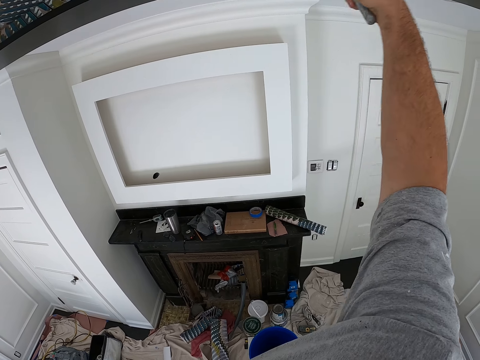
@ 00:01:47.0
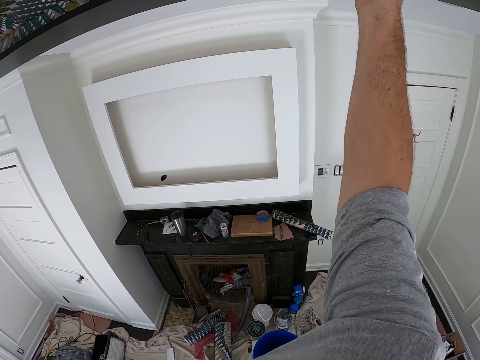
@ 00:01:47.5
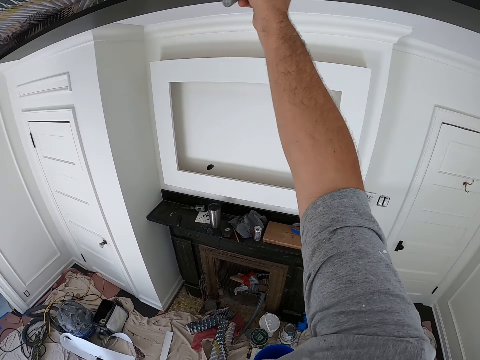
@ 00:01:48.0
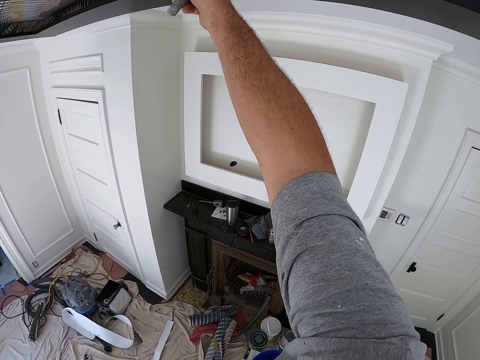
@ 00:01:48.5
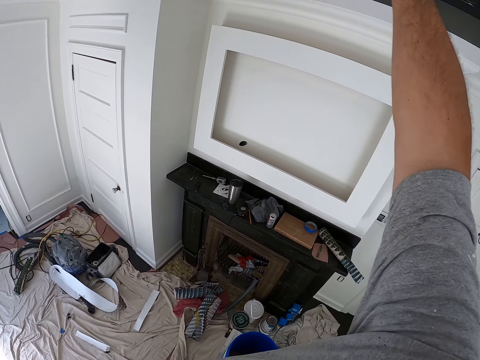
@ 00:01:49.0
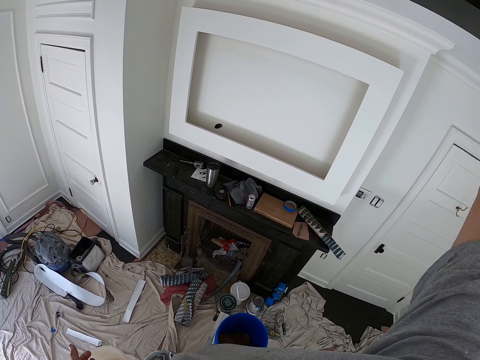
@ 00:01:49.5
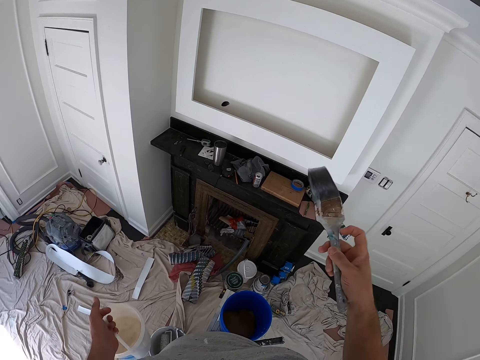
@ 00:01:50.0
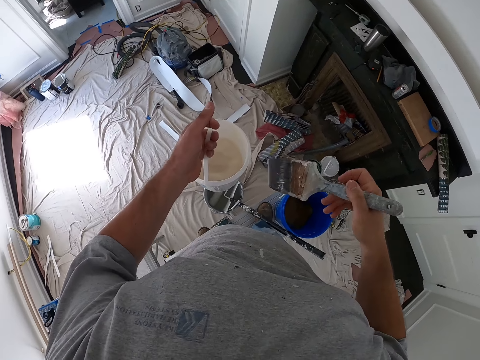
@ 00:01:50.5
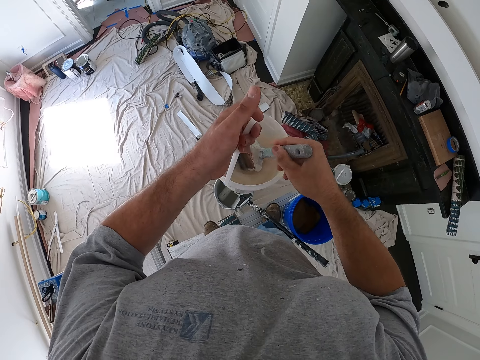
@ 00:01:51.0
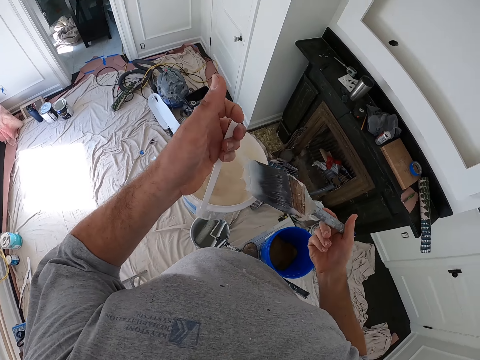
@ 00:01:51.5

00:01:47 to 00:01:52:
The camera wearer stops painting. They dip the brush in the paint.

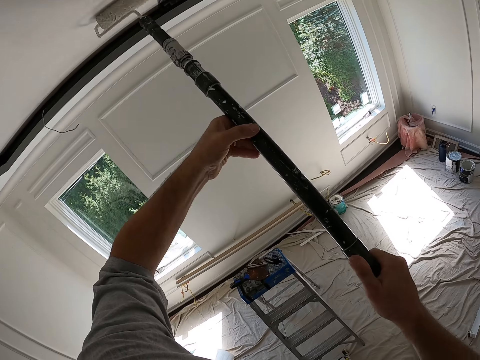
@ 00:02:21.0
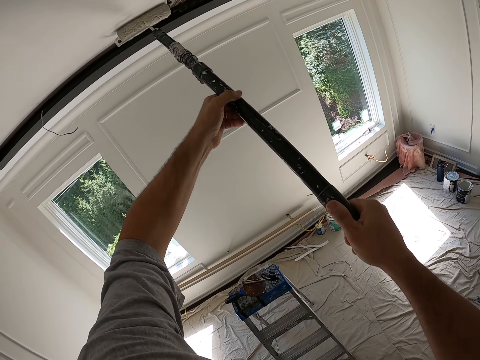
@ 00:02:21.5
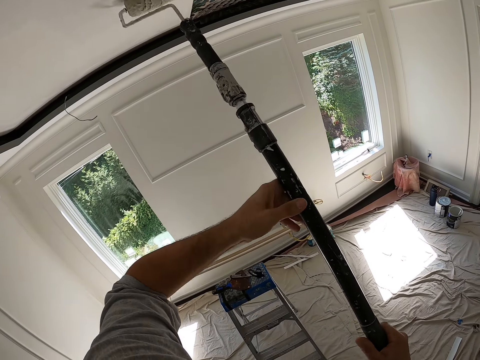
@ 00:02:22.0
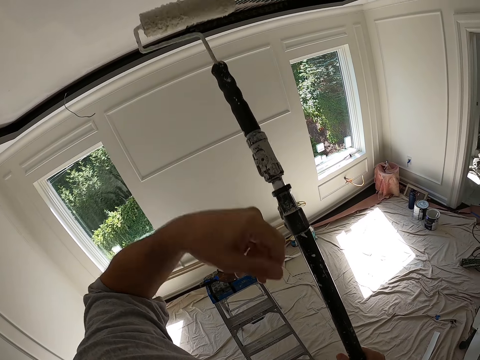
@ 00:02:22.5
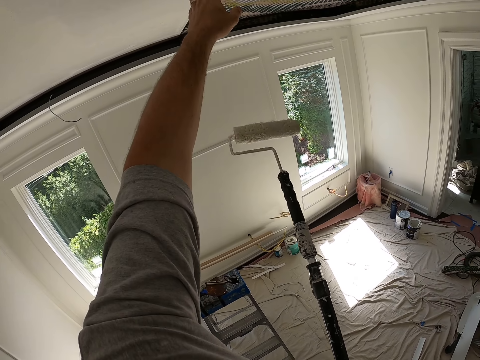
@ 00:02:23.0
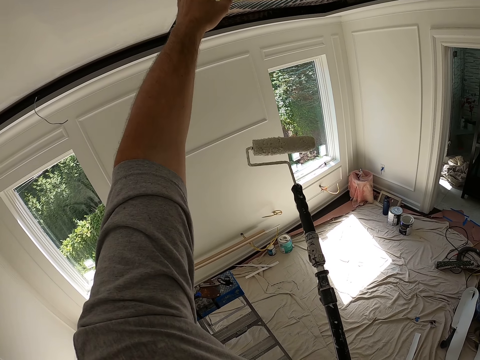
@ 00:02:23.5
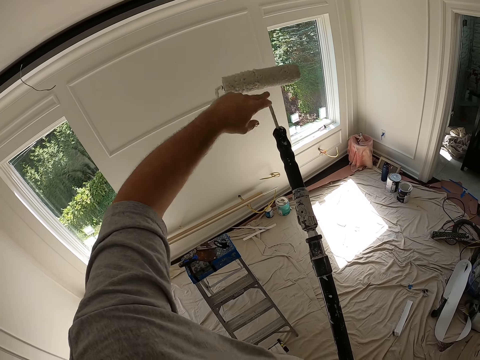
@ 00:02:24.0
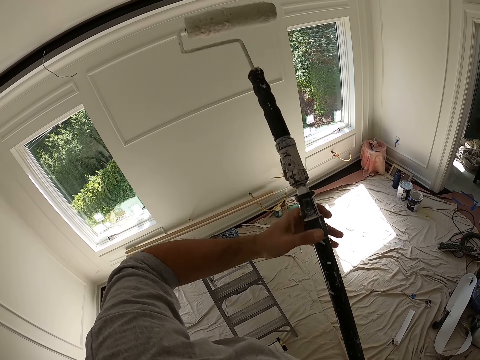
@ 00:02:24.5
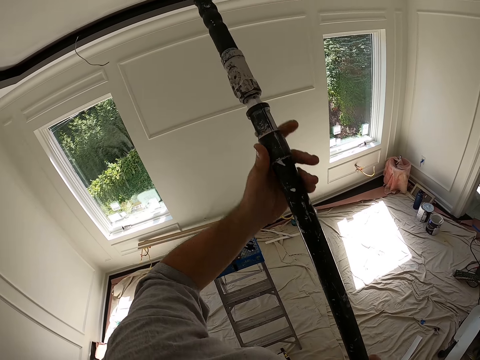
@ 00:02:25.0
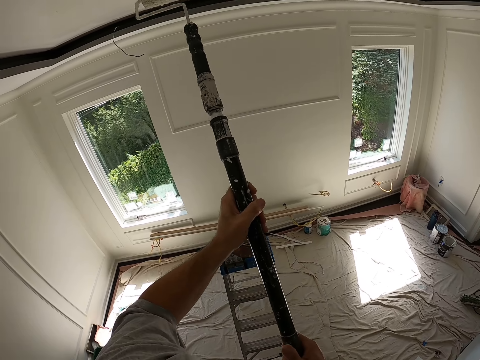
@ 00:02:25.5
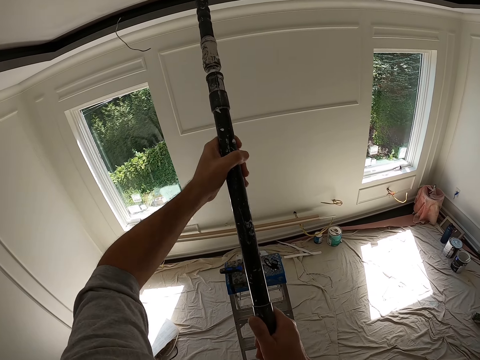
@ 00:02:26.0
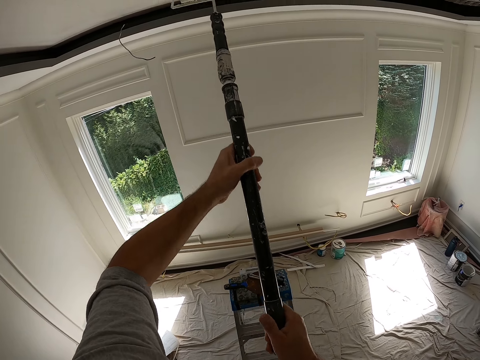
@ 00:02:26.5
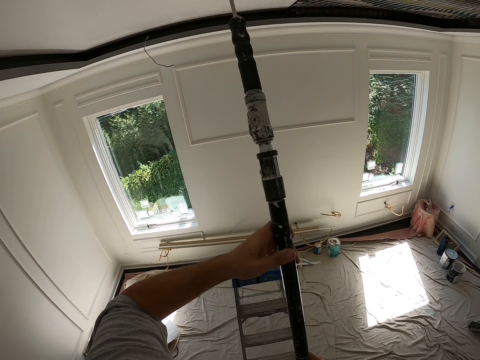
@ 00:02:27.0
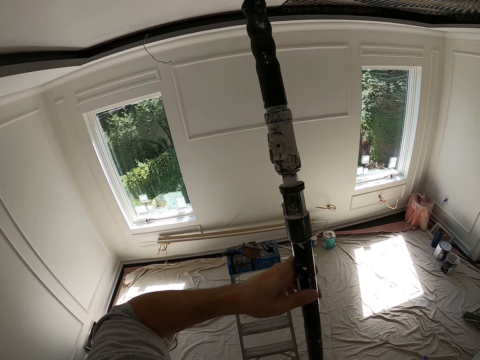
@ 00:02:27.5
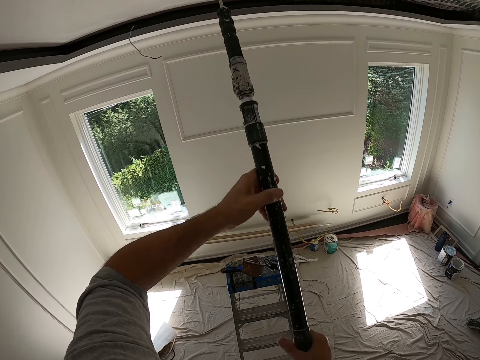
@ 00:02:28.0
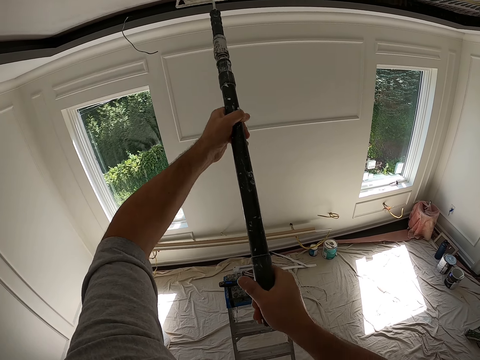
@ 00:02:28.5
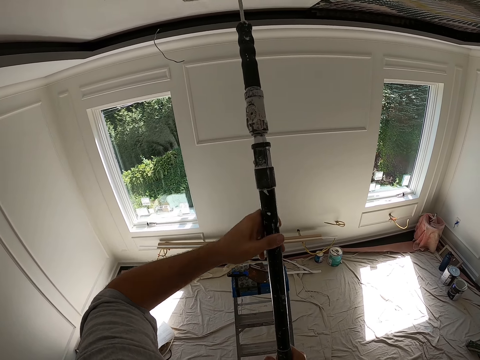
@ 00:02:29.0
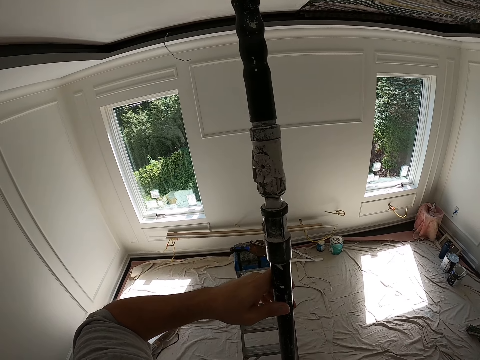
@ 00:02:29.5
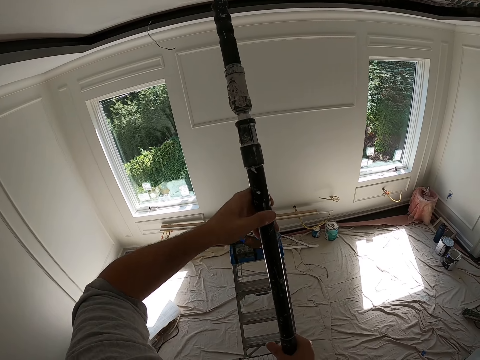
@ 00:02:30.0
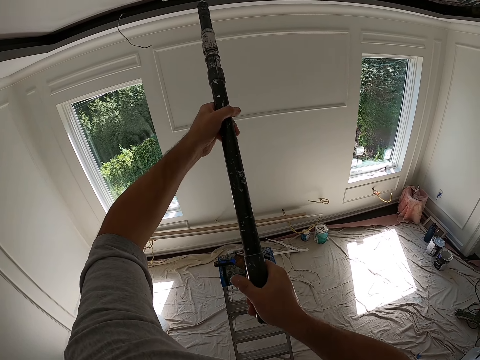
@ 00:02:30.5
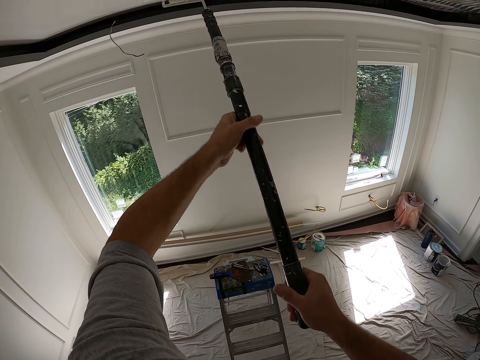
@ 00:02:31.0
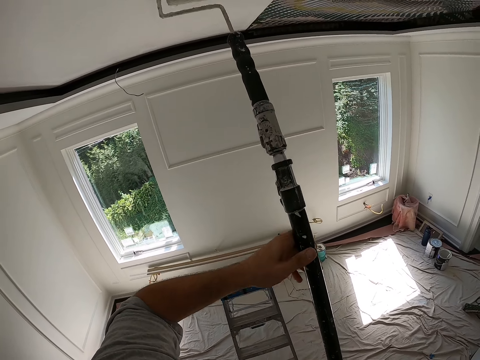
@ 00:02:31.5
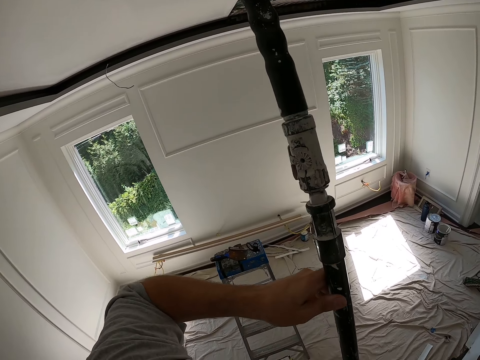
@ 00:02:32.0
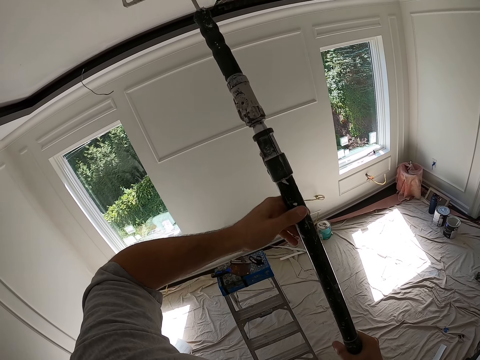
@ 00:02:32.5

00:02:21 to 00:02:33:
The camera wearer removes something from the slab. They touch the ceiling. They touch the paint roller. They paint the ceiling with the roller. They grab the roller with both hands.

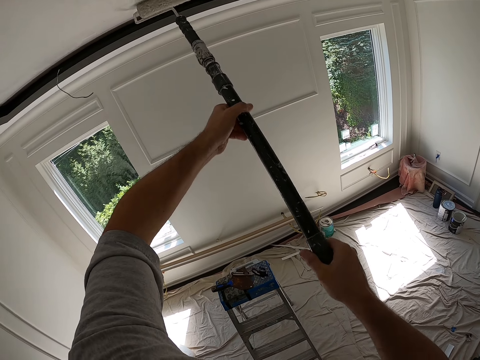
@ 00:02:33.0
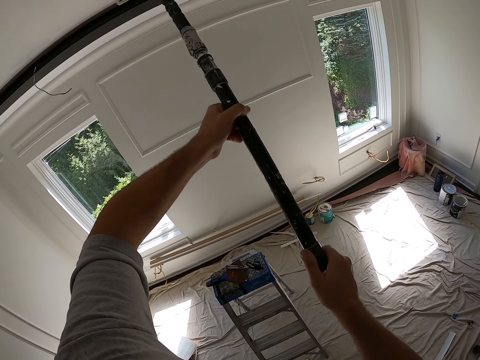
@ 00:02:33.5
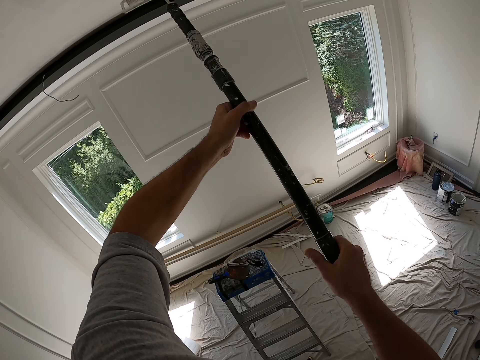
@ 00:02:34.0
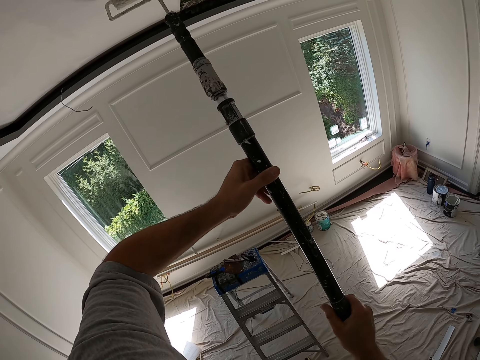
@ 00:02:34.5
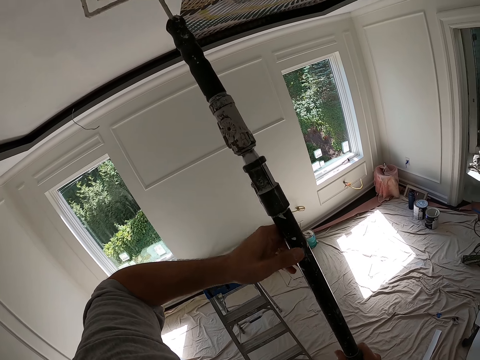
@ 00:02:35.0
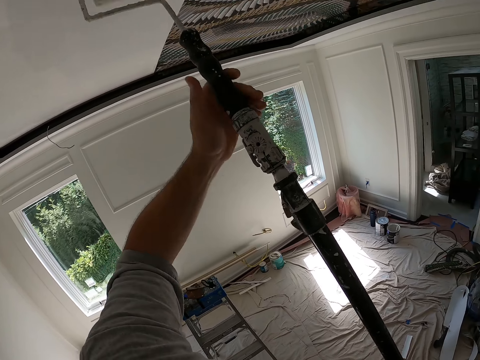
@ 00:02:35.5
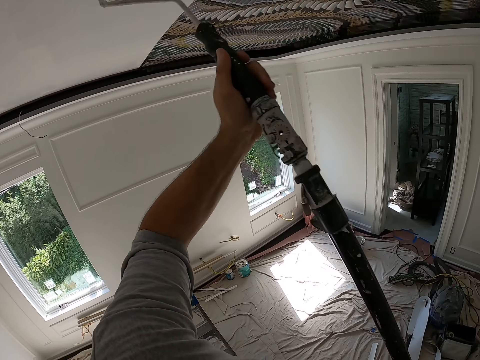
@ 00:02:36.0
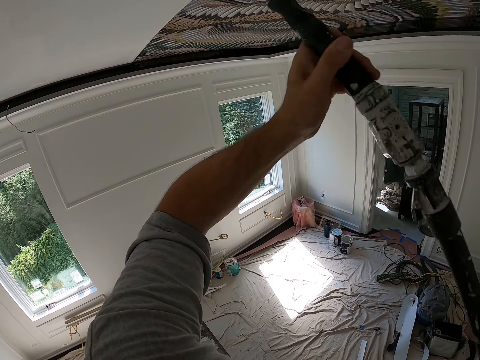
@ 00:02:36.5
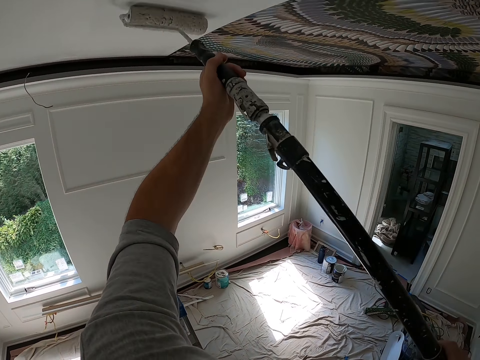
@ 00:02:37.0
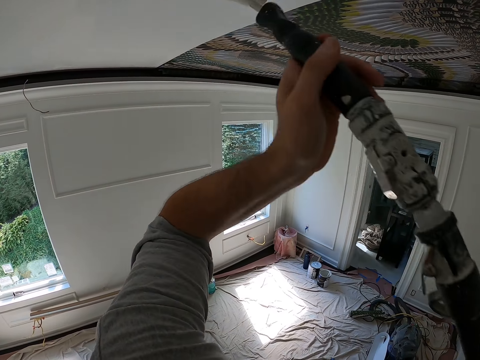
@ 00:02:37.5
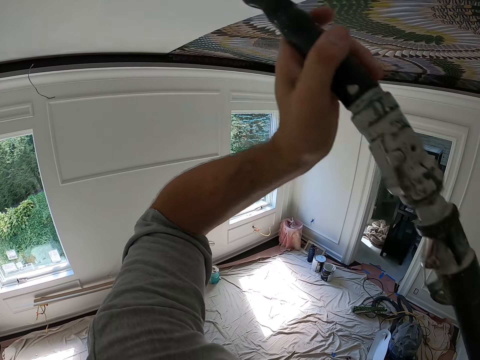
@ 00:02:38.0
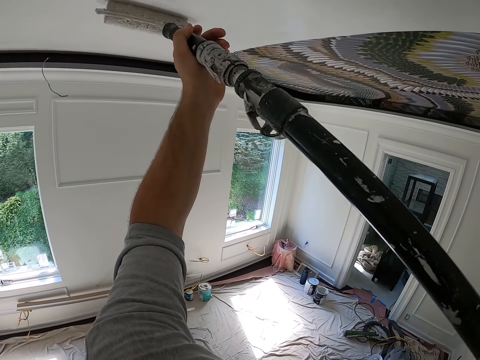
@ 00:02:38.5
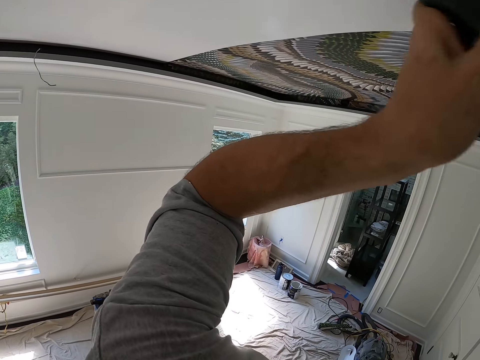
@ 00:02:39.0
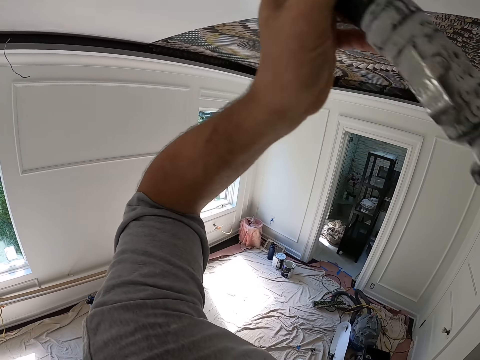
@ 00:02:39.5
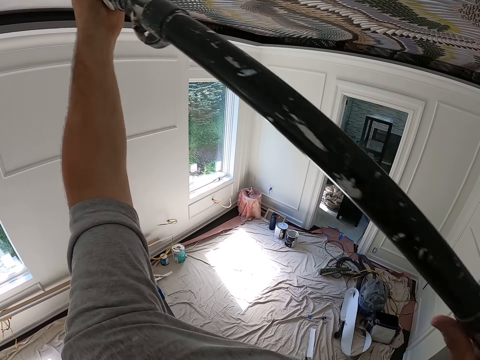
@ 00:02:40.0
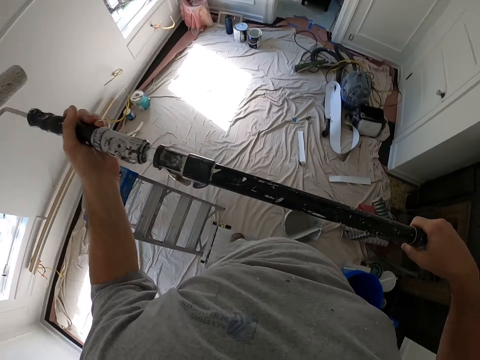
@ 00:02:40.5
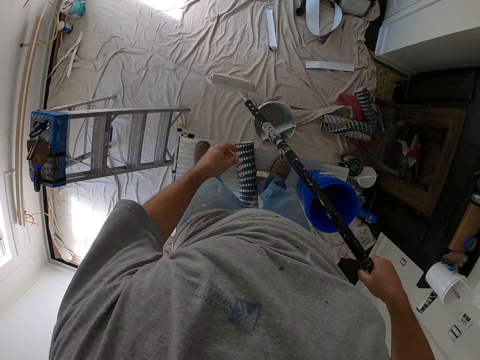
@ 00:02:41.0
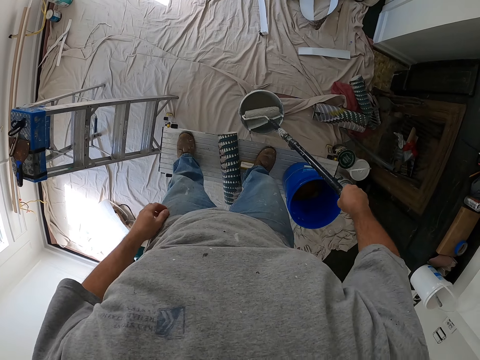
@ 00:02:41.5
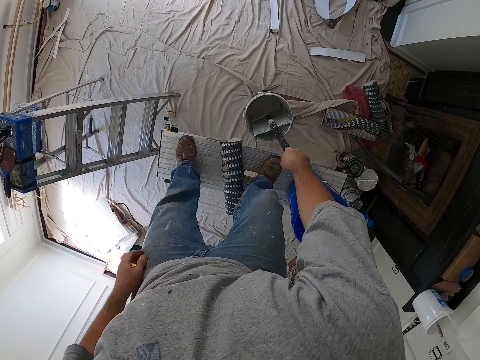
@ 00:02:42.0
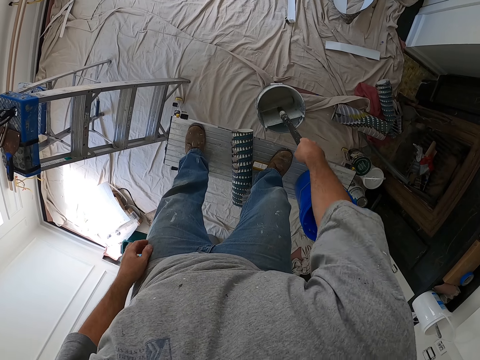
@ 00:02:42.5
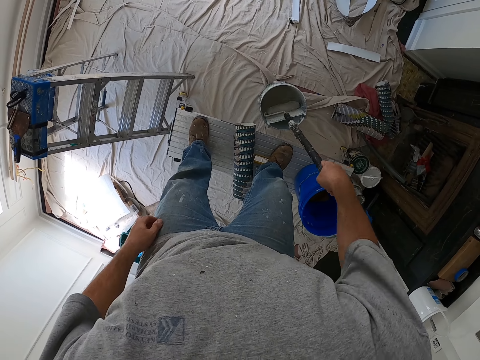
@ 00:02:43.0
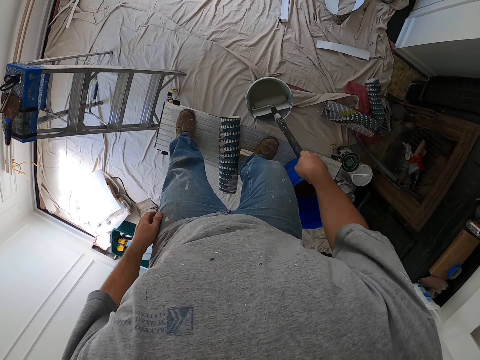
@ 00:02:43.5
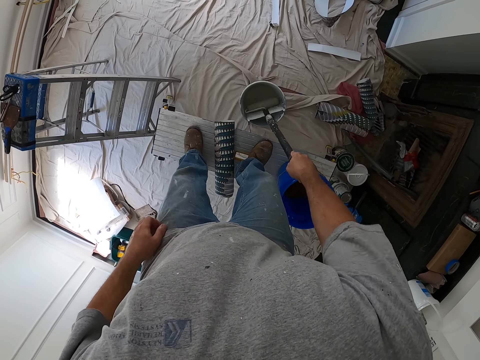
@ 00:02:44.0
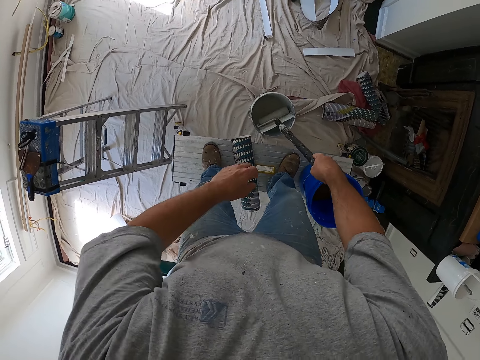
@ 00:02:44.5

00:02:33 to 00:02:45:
The camera wearer dips the roller into the paint bucket.
